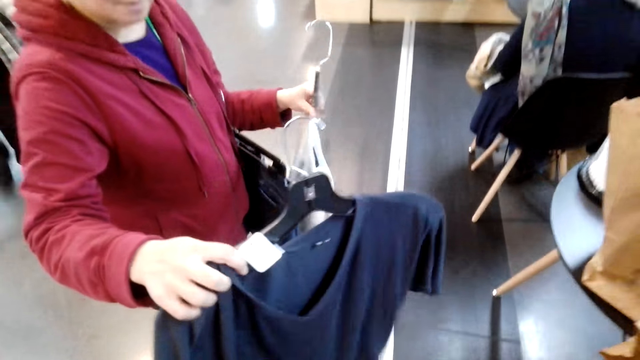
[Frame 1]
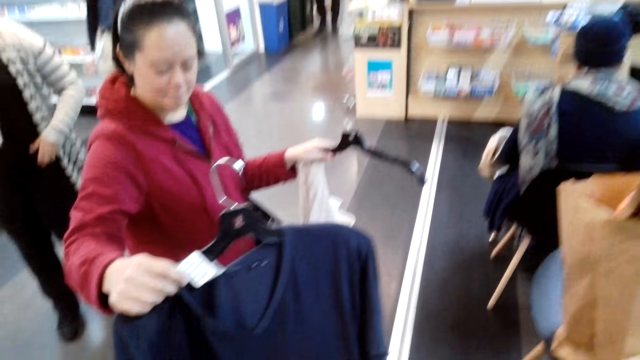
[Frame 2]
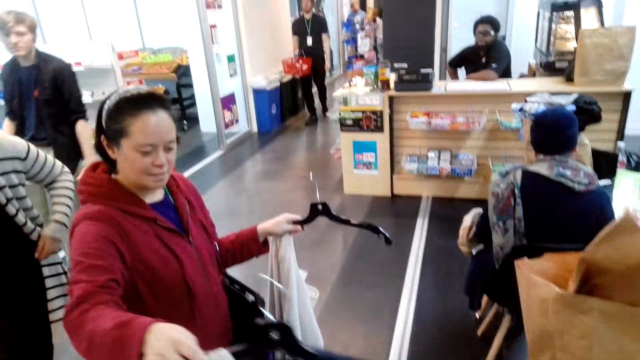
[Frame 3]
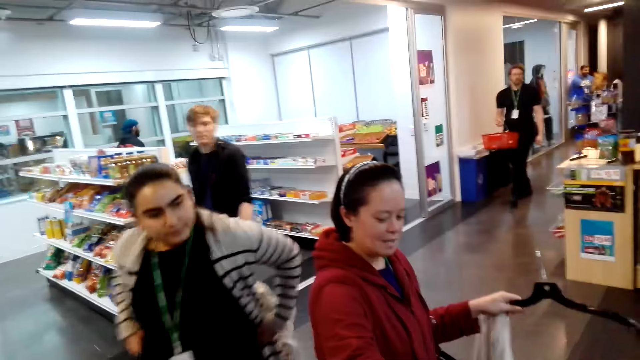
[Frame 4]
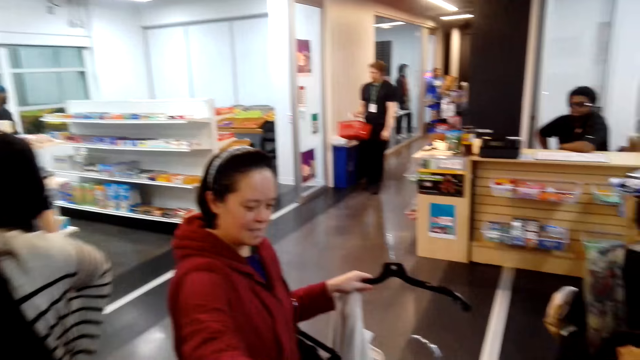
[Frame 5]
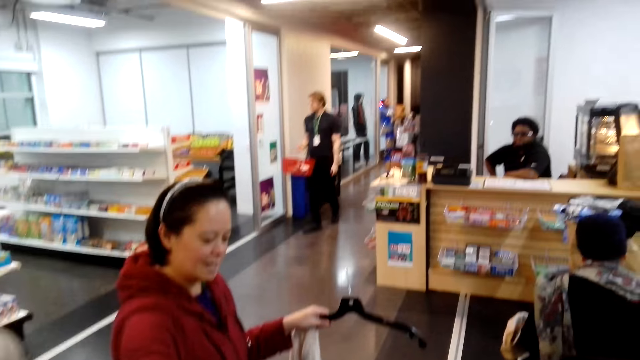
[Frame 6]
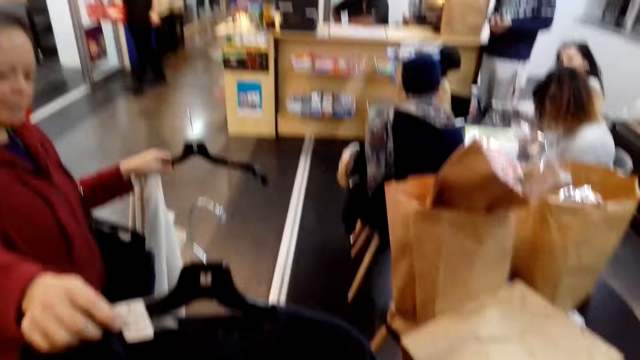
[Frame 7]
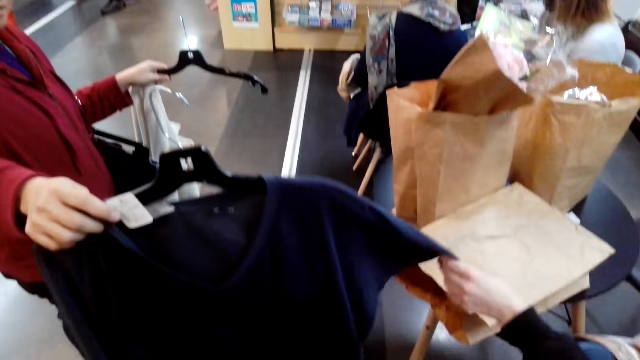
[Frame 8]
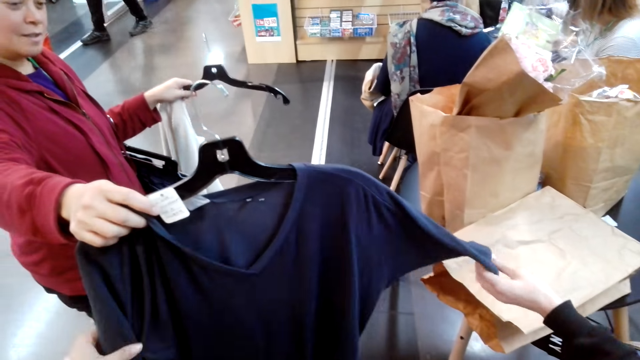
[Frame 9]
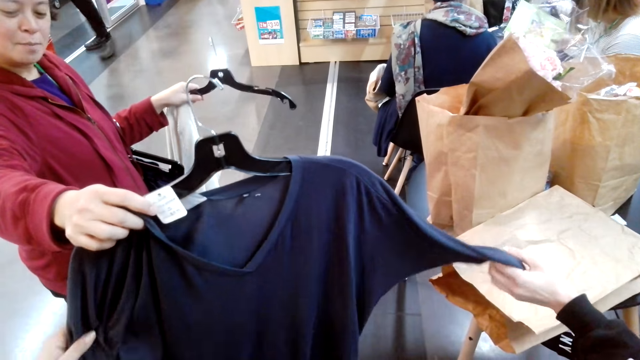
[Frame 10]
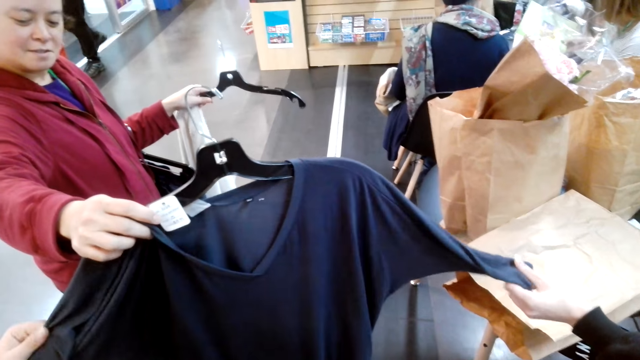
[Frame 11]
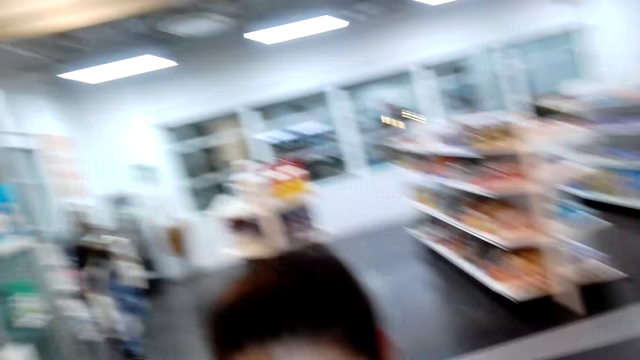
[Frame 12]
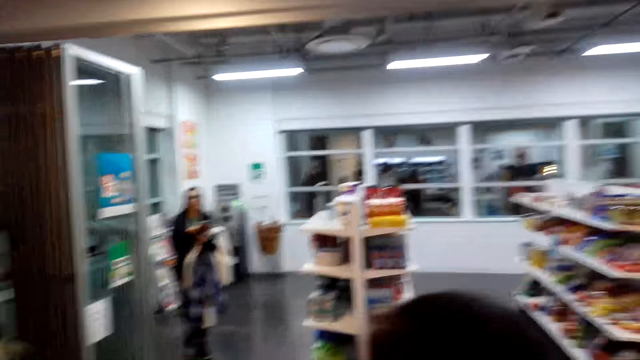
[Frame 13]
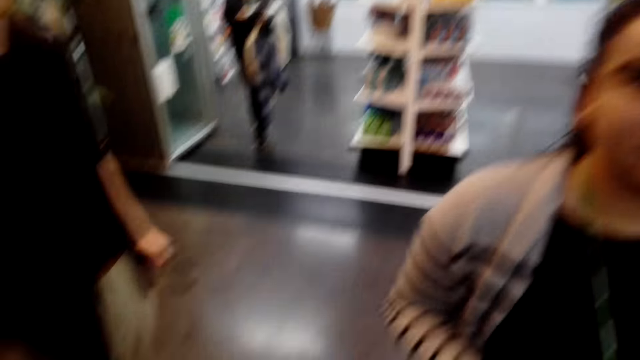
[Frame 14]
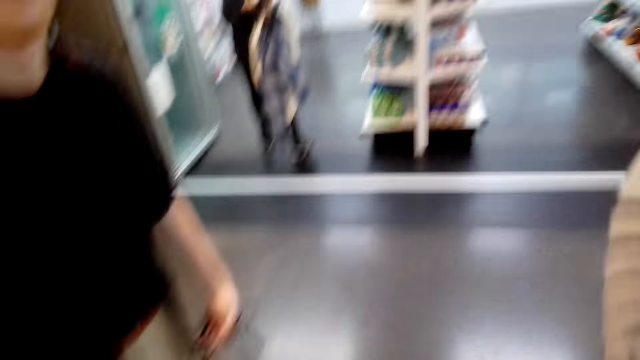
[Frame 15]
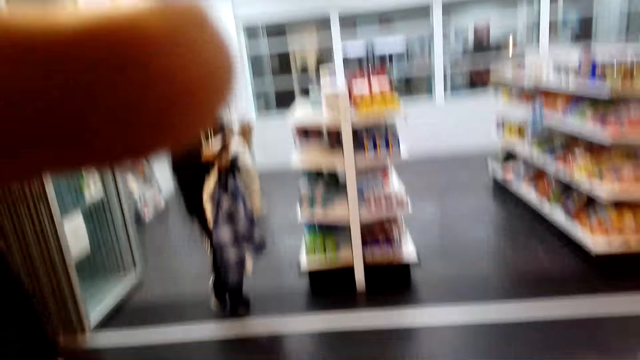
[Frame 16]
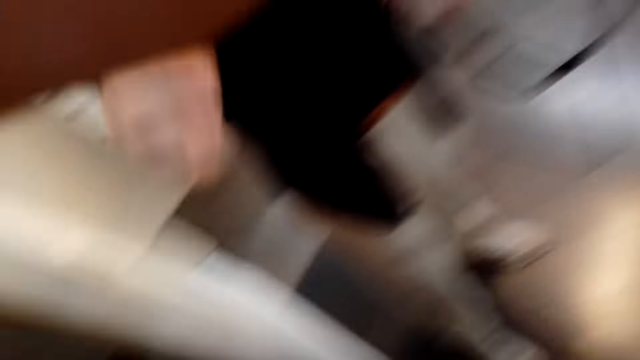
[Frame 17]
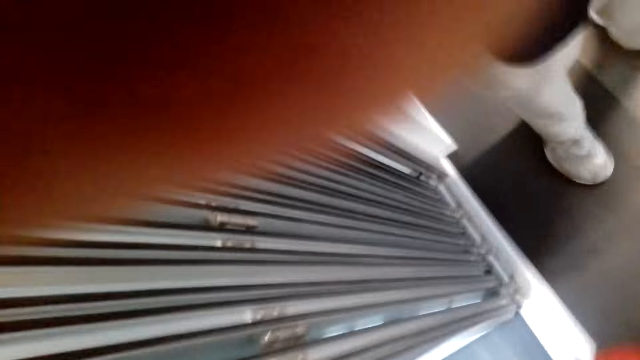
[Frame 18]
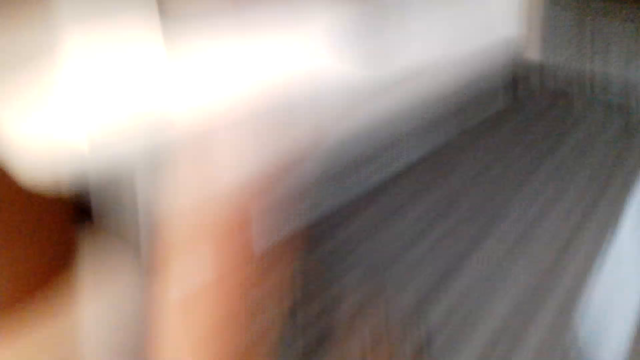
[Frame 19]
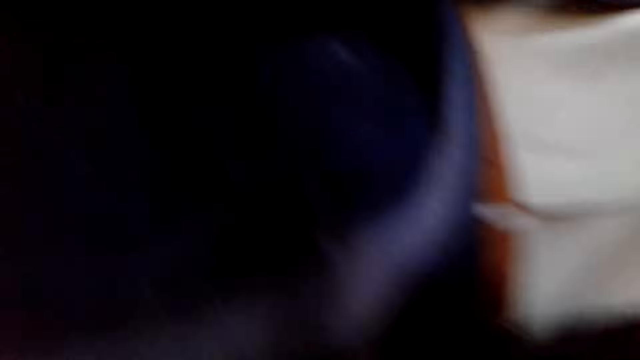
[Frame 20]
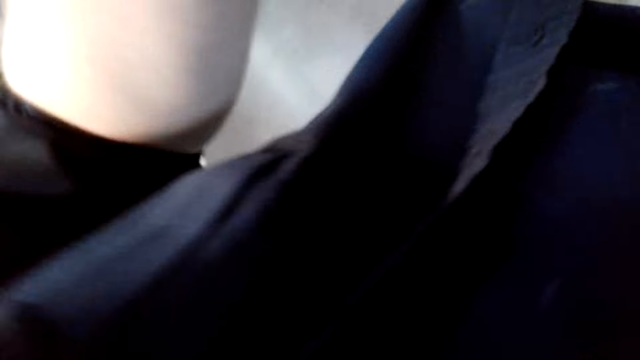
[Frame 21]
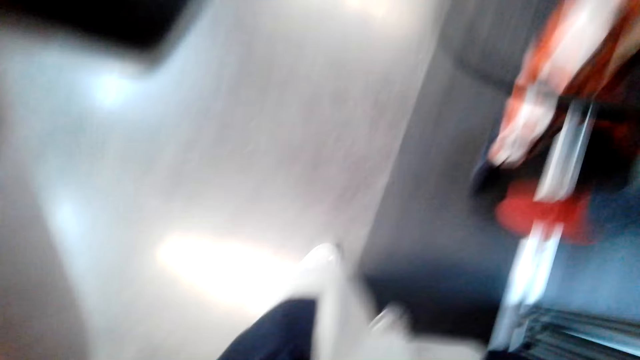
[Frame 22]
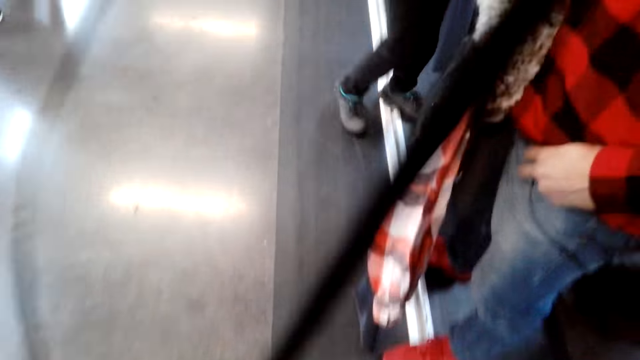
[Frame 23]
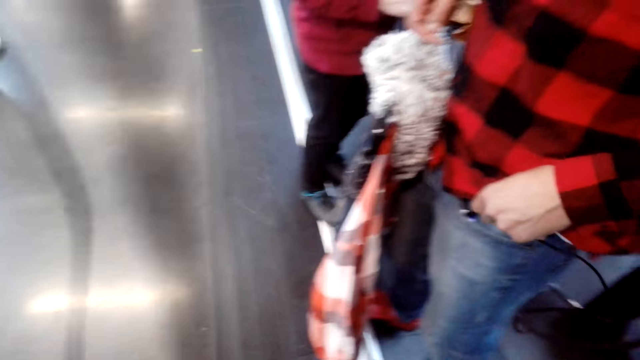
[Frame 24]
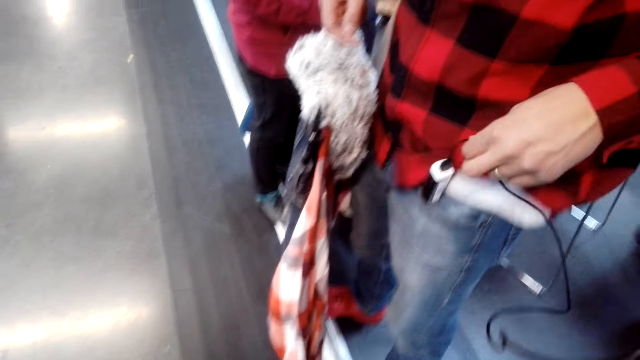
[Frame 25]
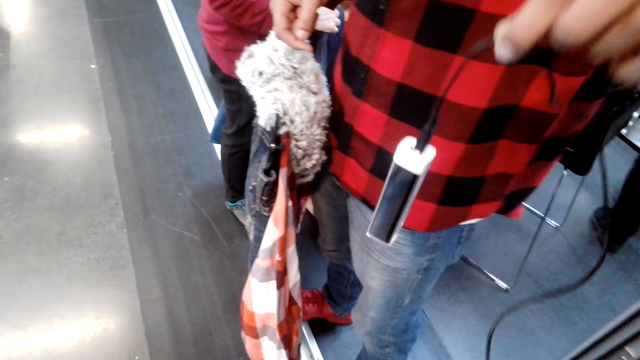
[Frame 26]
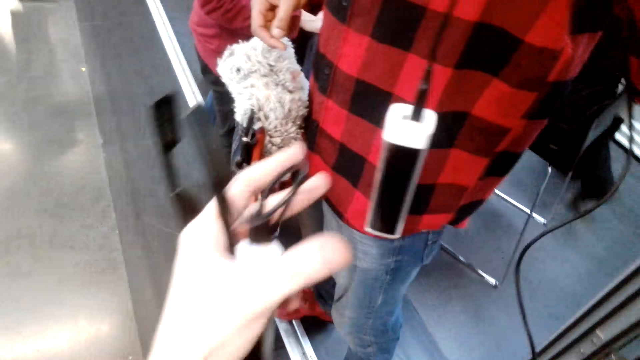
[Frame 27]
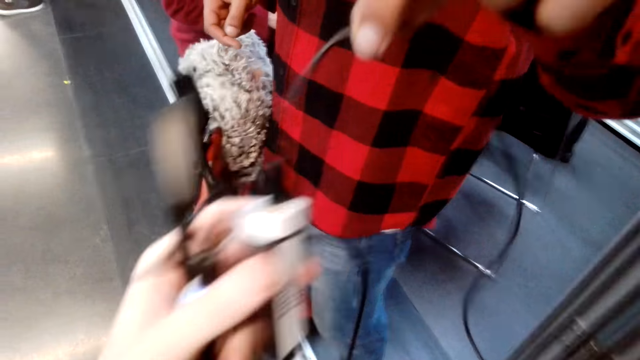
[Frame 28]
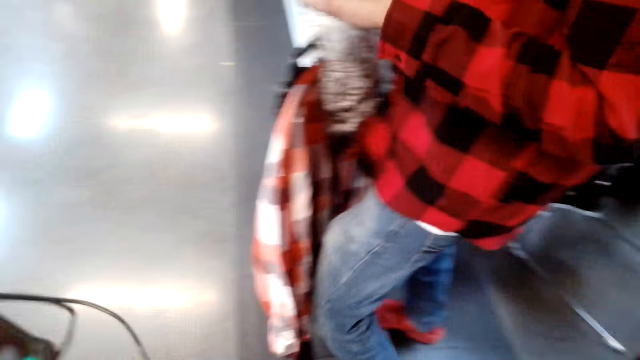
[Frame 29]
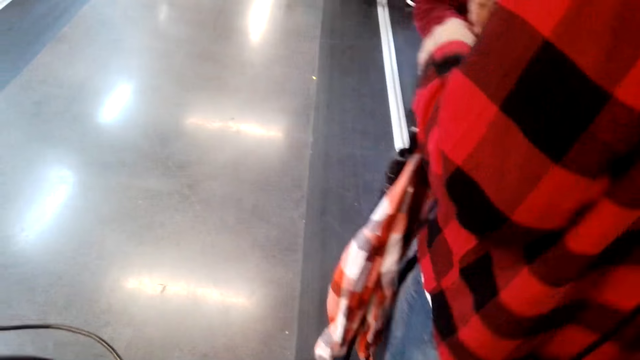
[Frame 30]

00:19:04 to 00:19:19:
A woman shows cloths to the camera wearer. The camera wearer talks to a person. They remove the camera from the head. Another person removes the charger from the pocket. A man gives an adapter to the camera wearer. The camera wearer walks around the shop.
